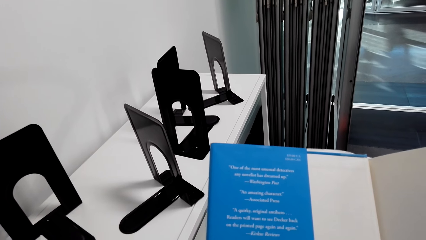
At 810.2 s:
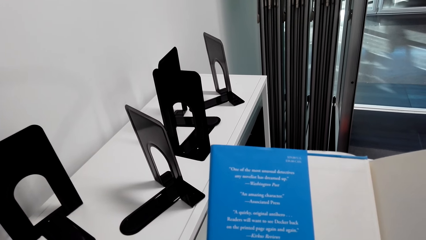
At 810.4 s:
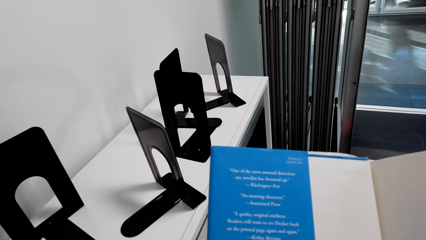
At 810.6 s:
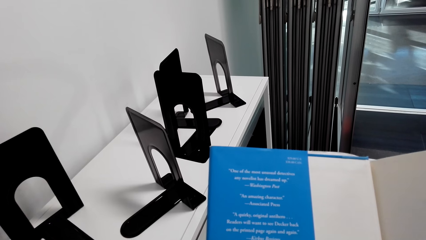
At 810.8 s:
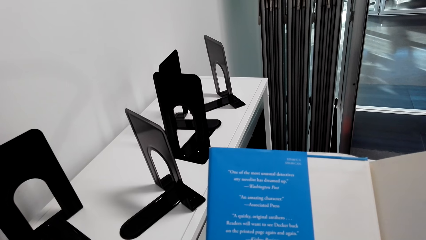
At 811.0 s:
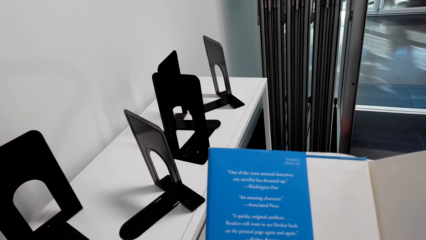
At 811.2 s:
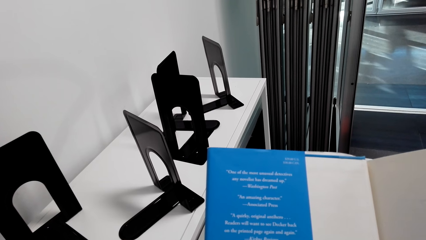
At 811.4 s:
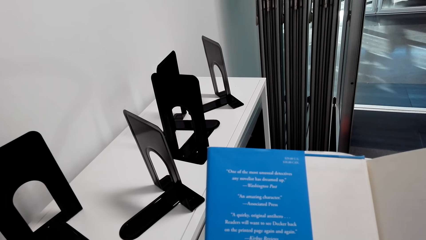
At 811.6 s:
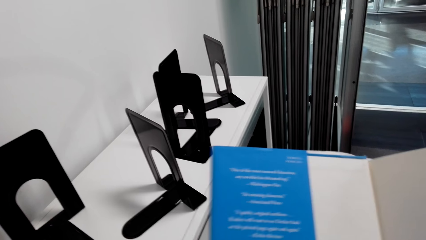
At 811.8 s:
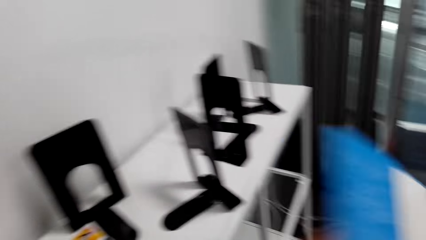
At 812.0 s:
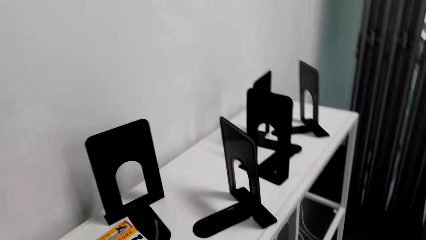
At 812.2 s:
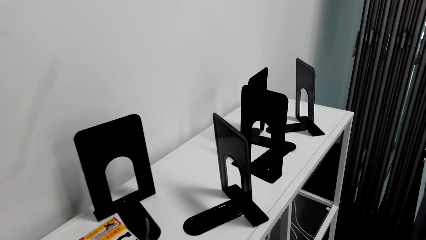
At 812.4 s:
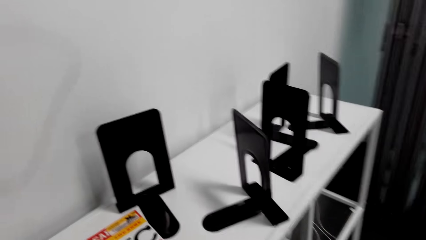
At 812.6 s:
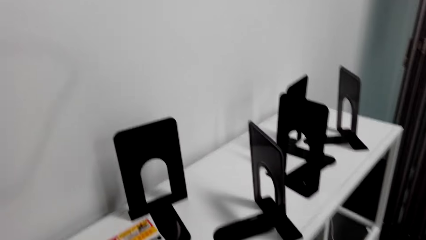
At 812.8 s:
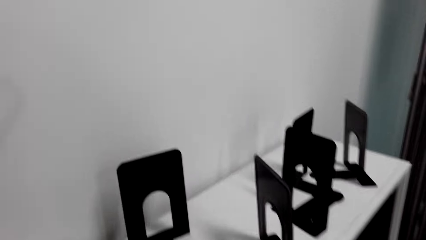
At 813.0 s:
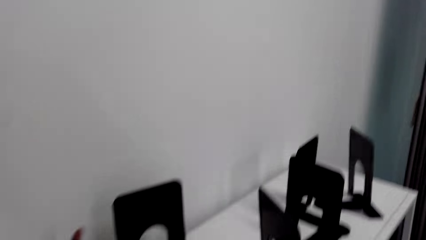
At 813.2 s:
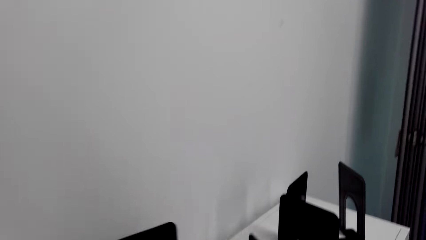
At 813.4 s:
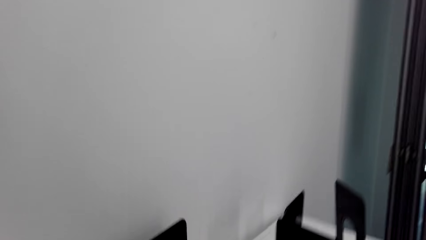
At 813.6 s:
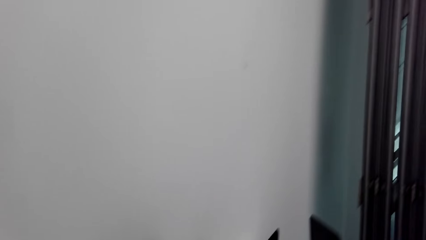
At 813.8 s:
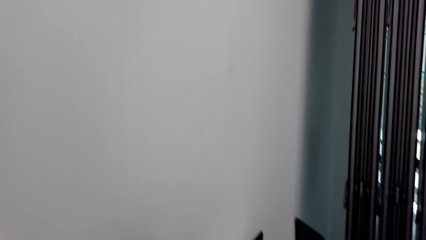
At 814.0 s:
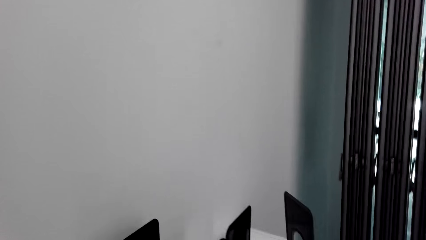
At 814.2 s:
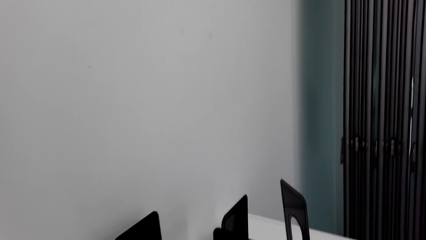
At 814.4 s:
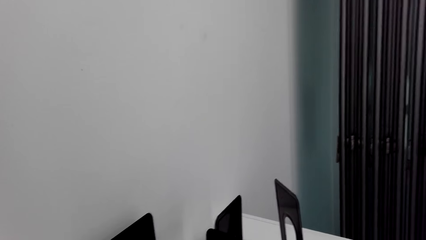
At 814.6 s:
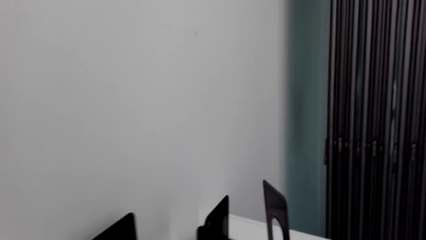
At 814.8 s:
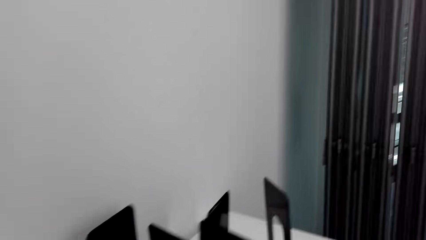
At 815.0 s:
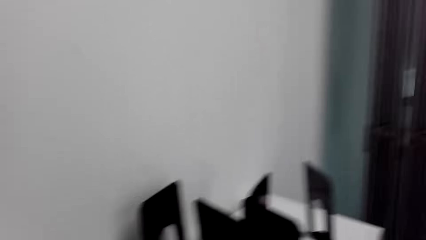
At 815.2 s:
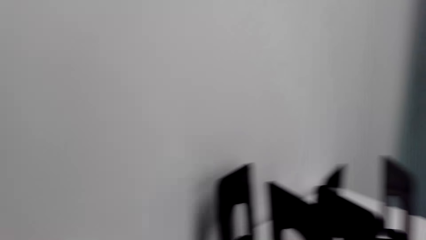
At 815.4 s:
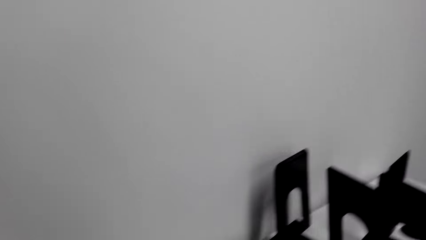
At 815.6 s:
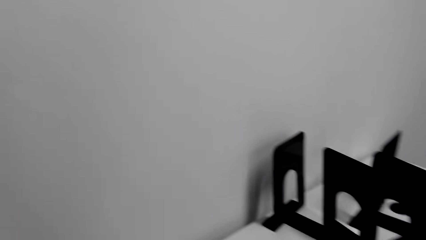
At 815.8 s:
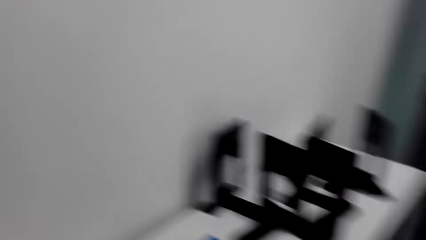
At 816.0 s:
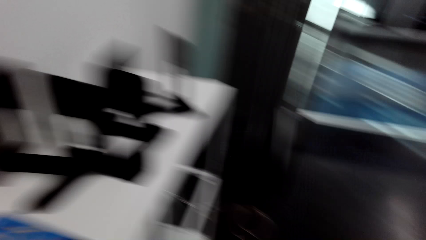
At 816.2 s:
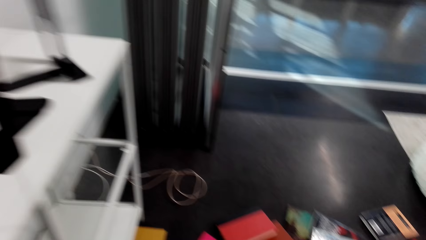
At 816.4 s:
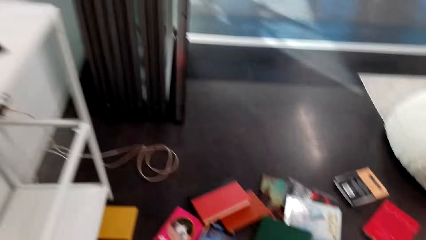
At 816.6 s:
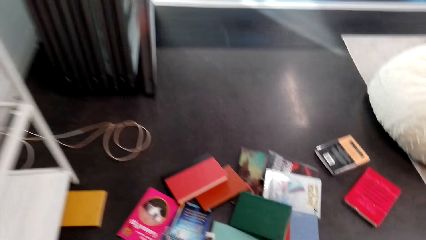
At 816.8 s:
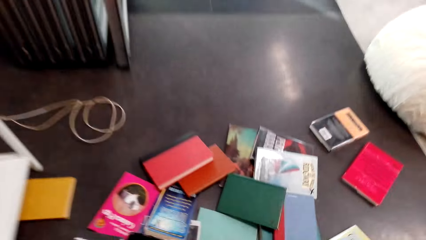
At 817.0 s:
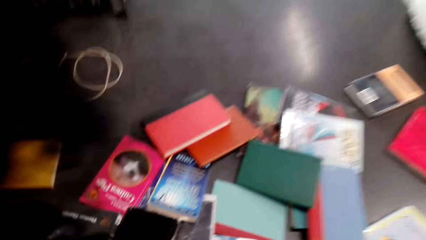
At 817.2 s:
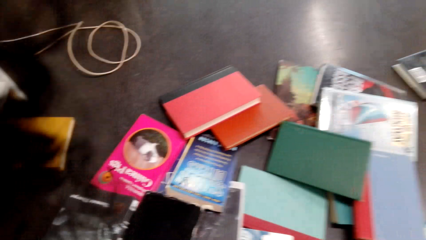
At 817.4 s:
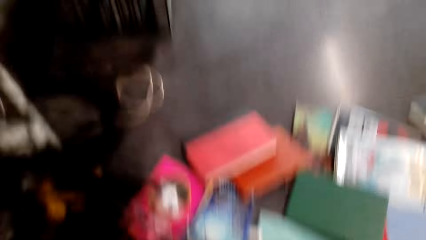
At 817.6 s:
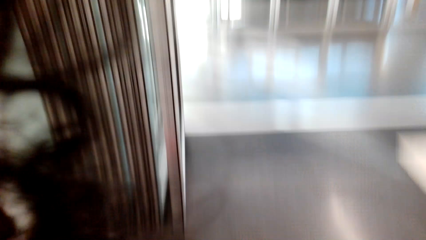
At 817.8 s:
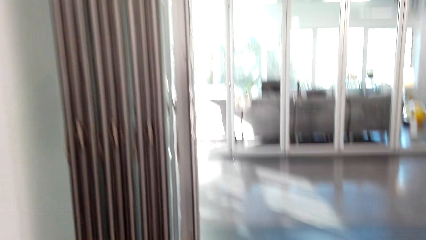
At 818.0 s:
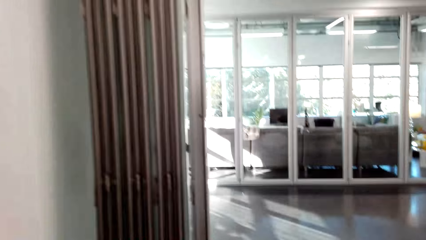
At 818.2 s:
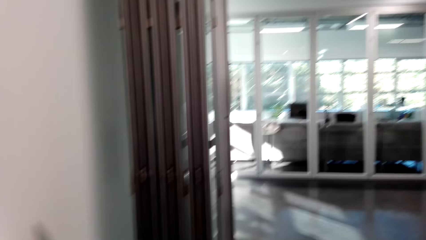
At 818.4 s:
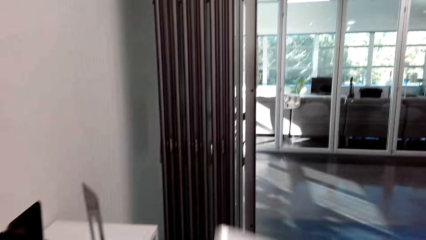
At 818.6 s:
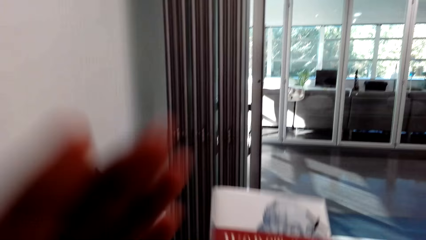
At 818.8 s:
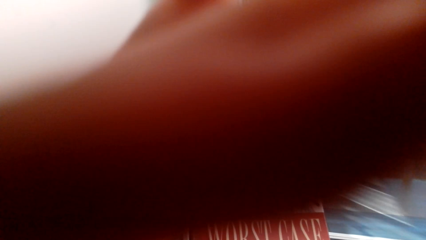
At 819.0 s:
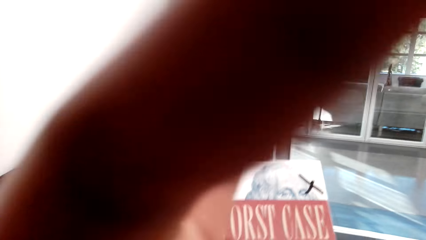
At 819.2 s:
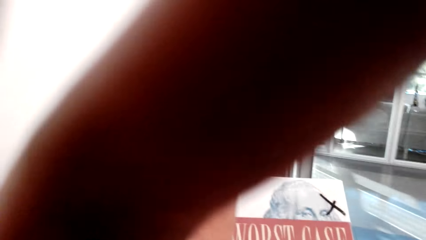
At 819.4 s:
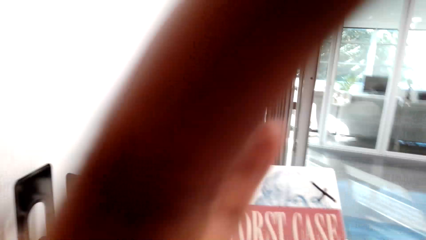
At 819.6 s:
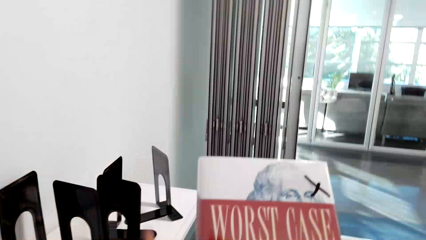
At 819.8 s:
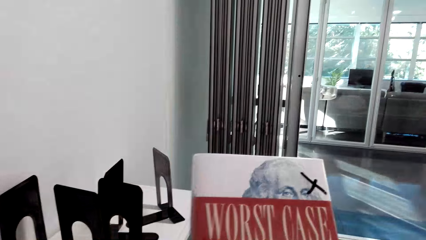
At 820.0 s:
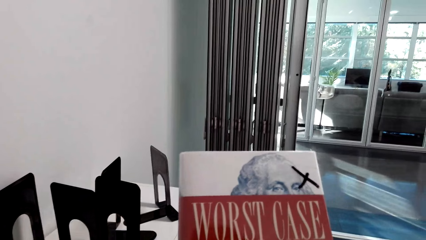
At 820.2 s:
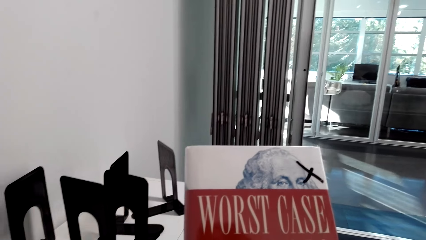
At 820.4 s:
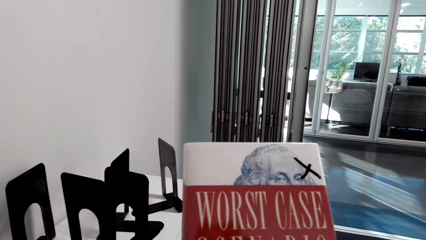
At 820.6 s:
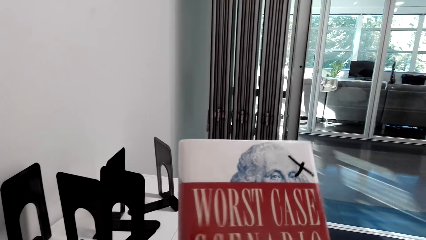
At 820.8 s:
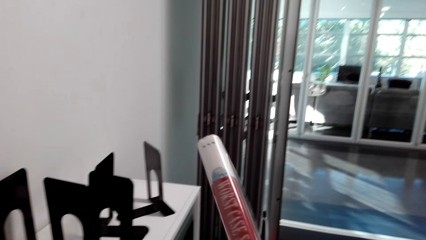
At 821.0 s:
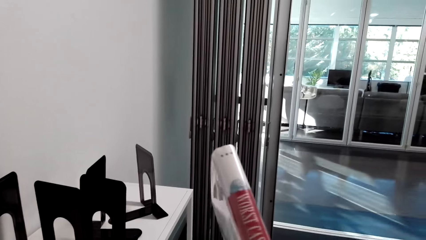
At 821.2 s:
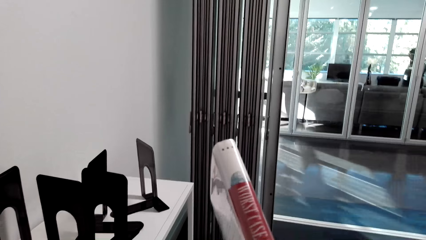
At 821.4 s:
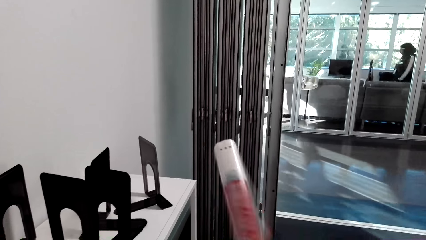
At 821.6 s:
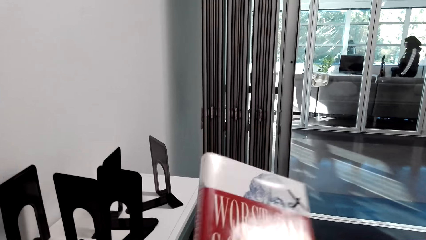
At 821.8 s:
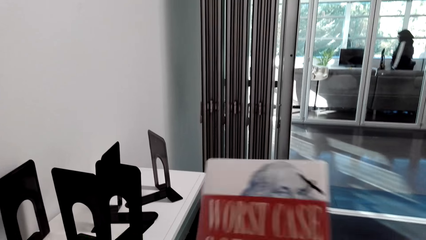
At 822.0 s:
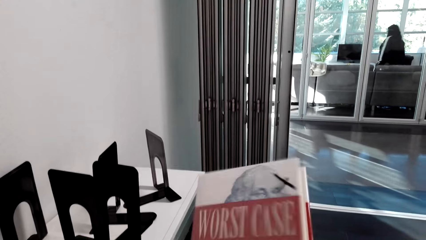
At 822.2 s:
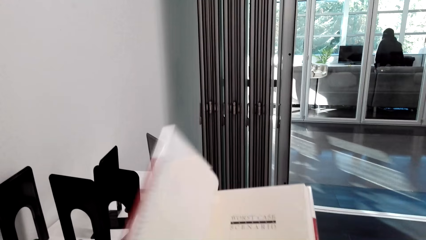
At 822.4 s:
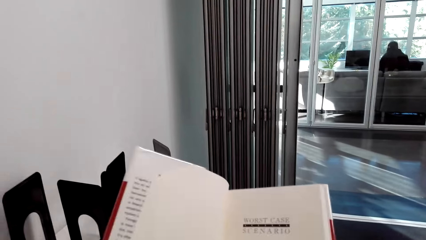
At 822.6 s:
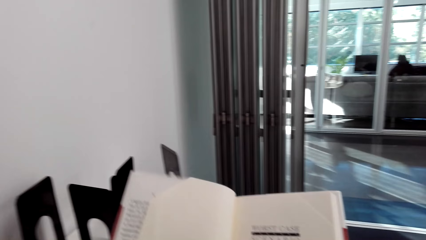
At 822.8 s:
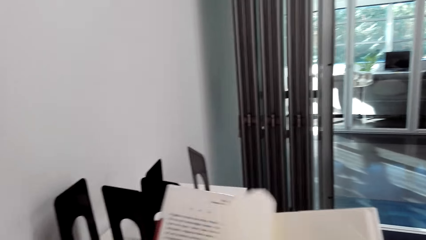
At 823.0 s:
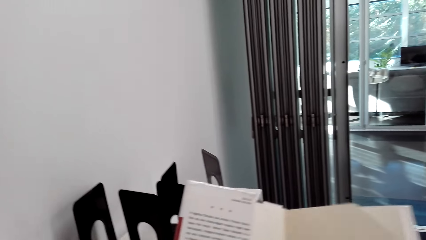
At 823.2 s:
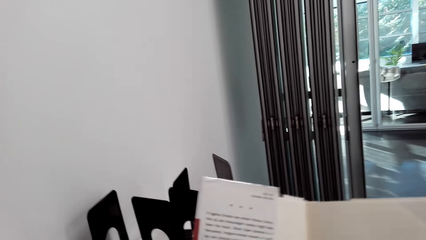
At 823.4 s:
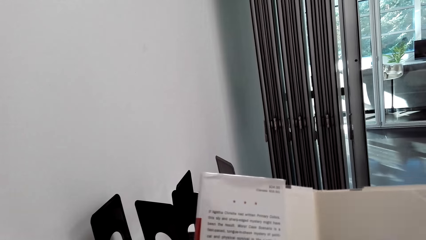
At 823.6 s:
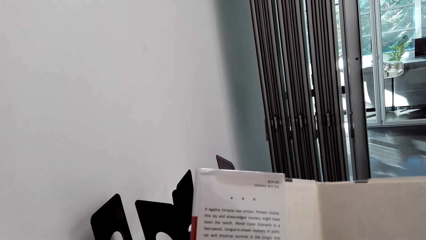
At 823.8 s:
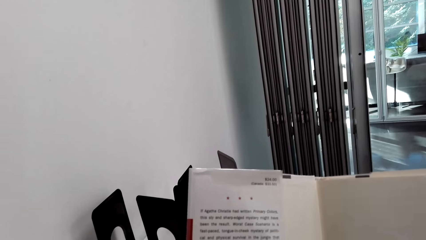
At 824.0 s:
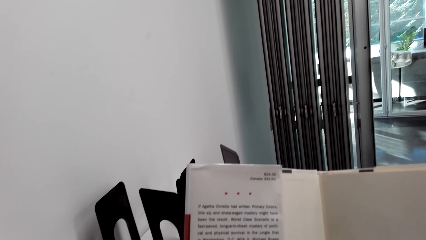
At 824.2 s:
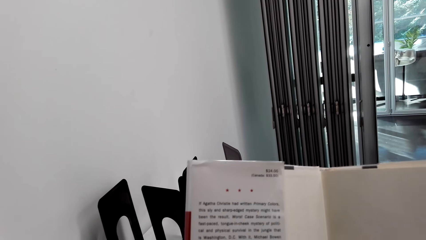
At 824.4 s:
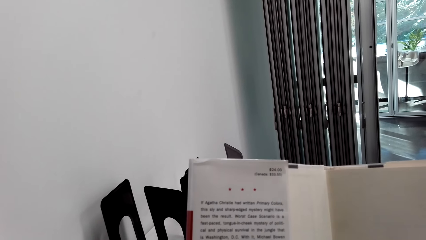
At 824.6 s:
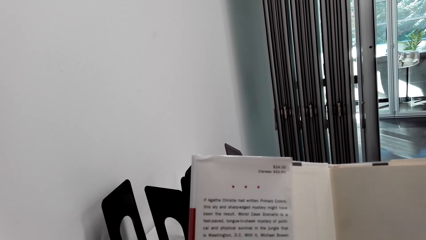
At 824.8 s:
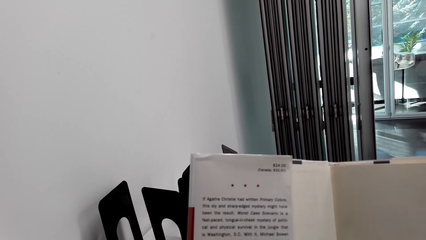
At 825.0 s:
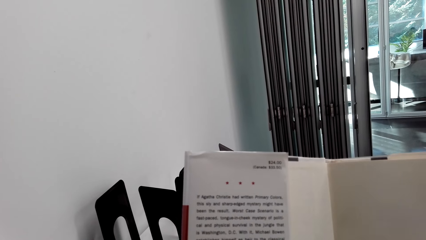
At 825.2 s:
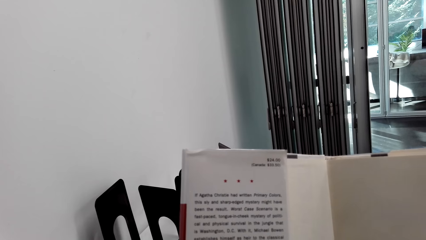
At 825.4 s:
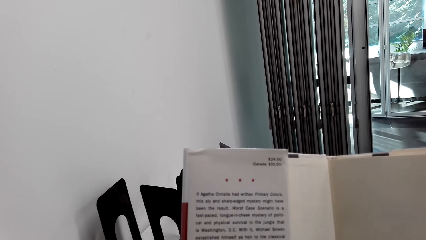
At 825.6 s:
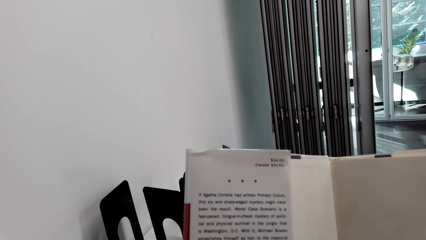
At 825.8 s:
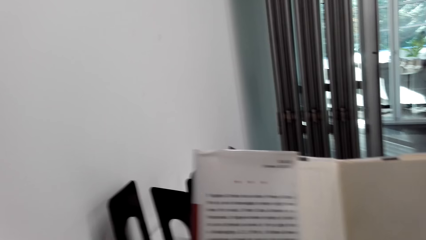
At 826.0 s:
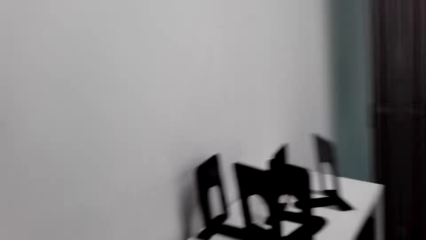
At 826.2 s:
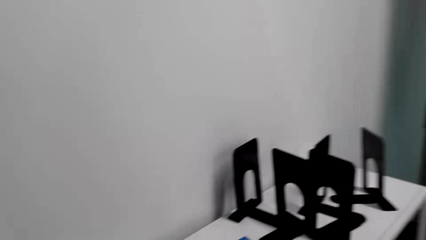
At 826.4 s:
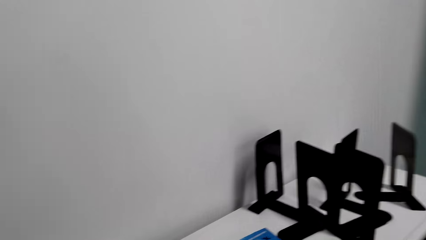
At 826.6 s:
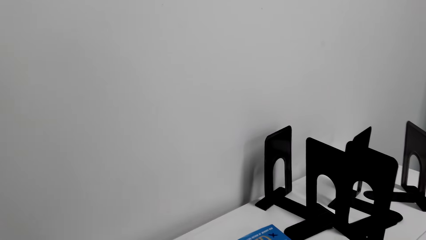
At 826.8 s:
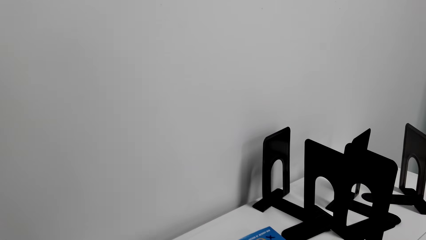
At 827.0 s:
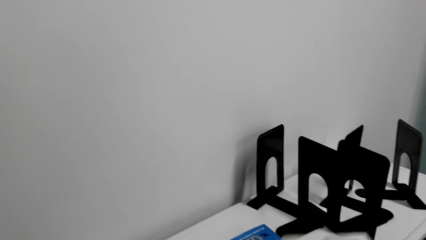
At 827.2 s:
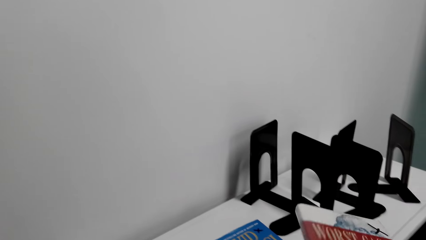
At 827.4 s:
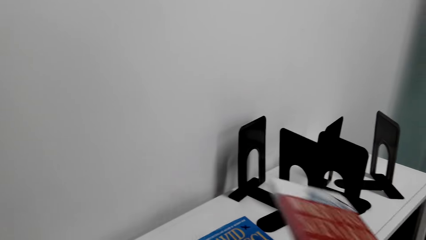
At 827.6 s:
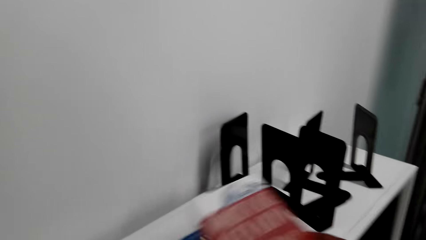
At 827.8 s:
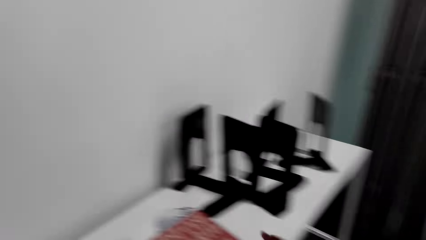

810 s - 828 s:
The camera wearer closes the book with both hands. They put the book on top of the shelf. They look around. They take the book on the floor. They hold the book with the right hand and move the left hand. They hold the book with both hands and turn the book with both hands. They open the book pages with the left hand. They read the book in the hands. They close the novel. They look around.
